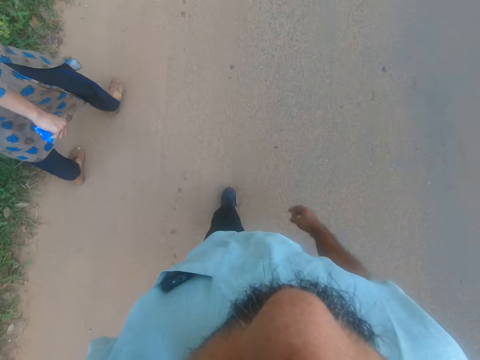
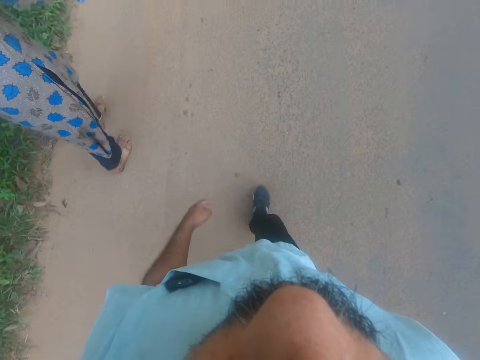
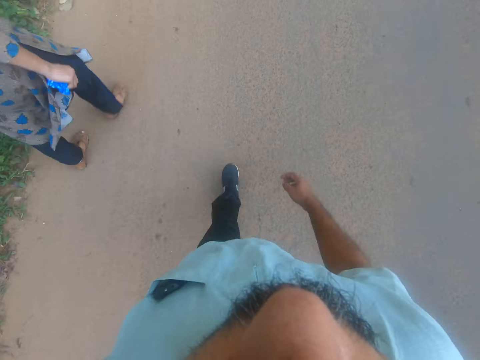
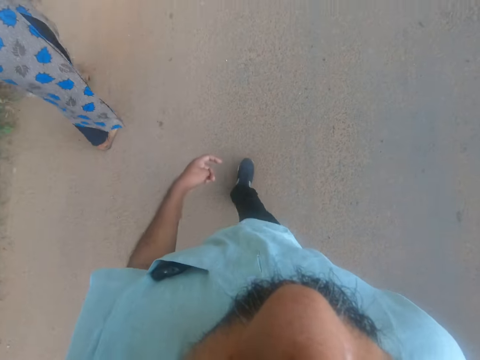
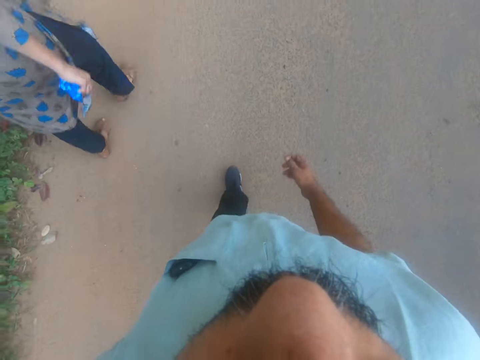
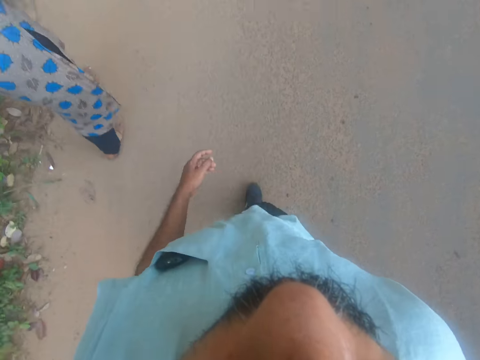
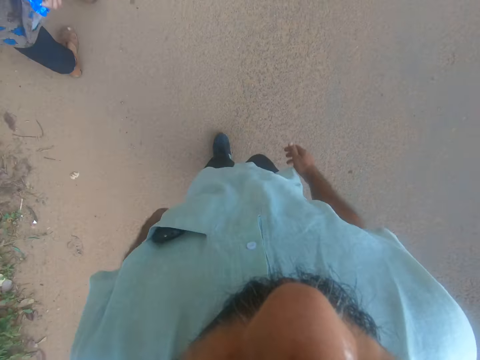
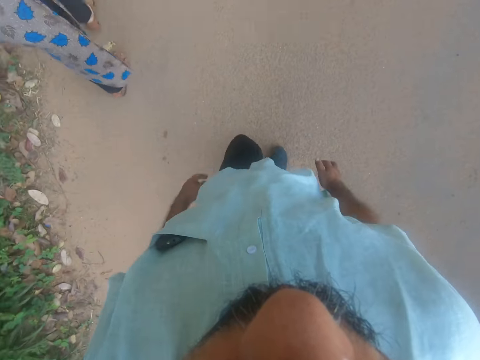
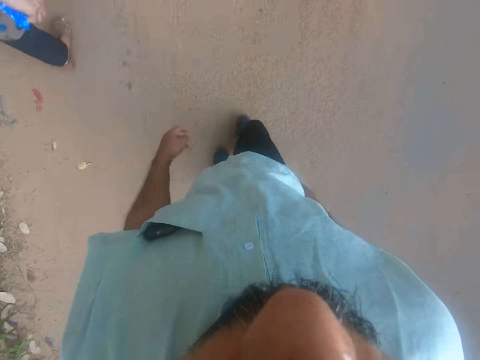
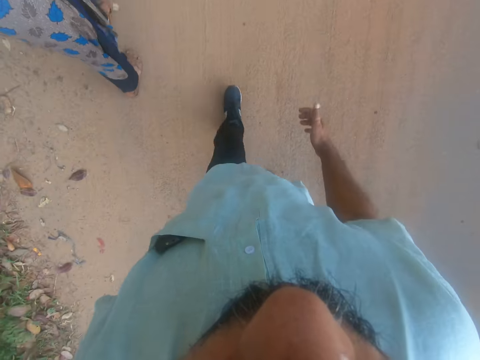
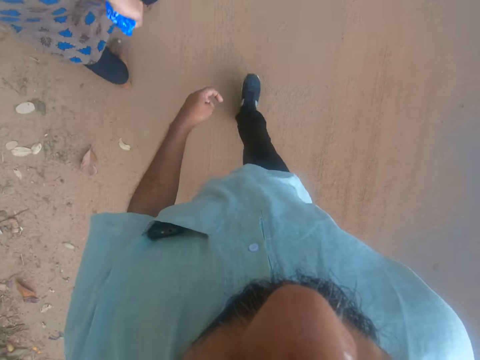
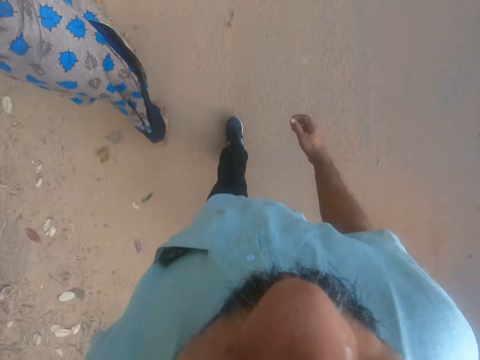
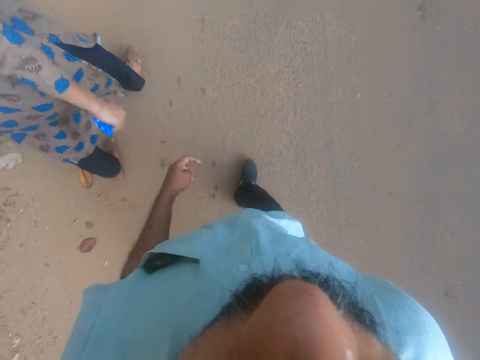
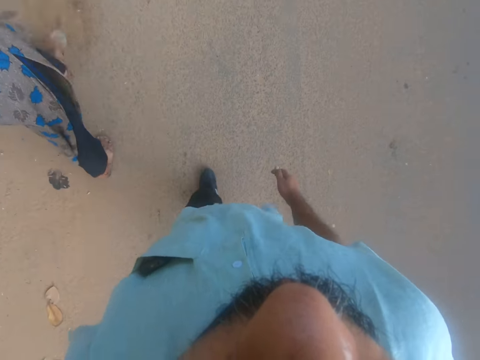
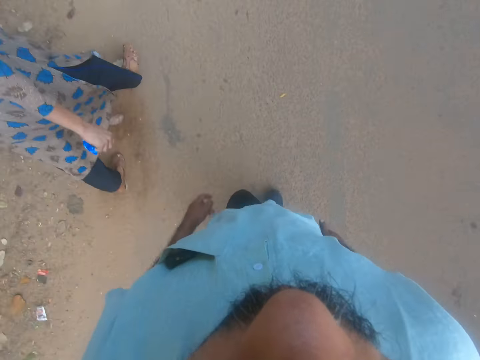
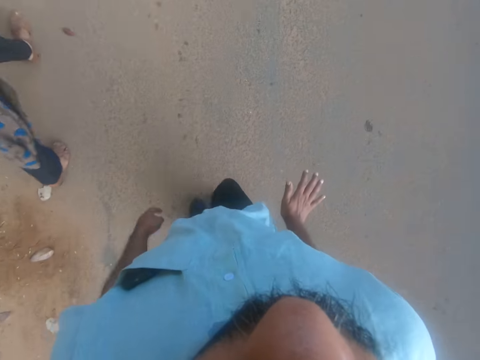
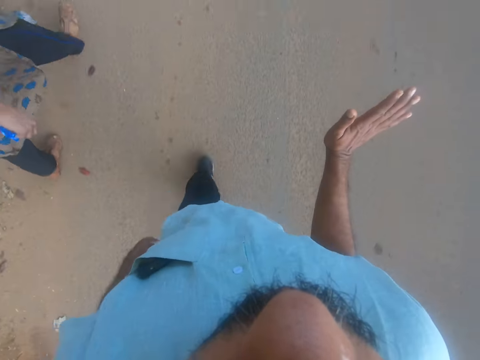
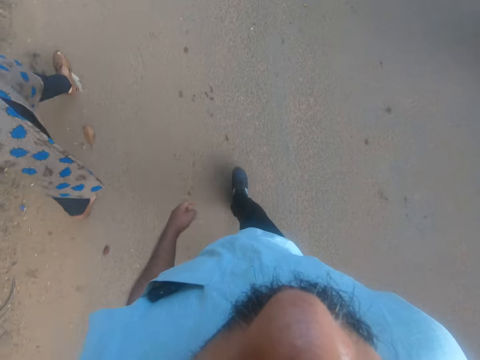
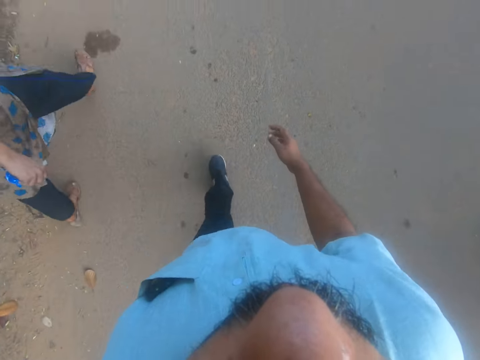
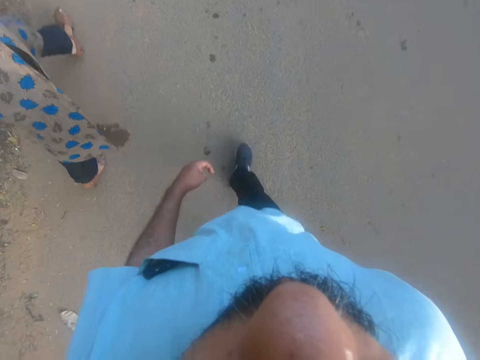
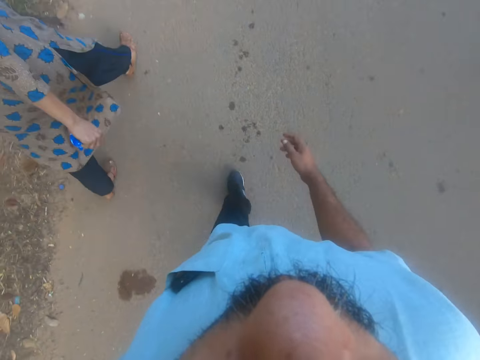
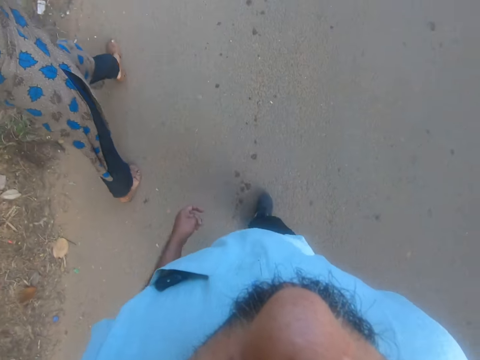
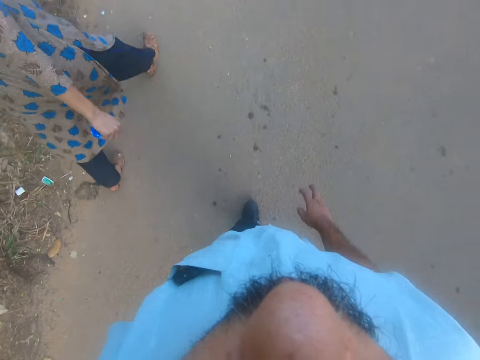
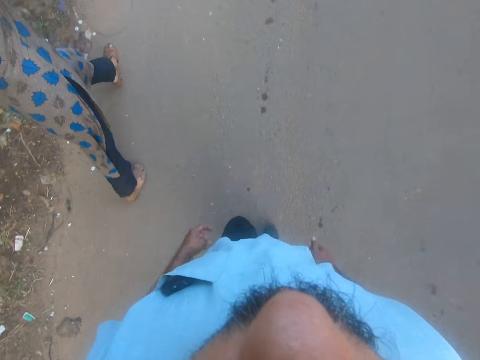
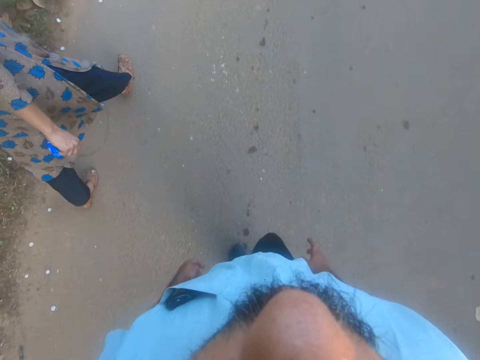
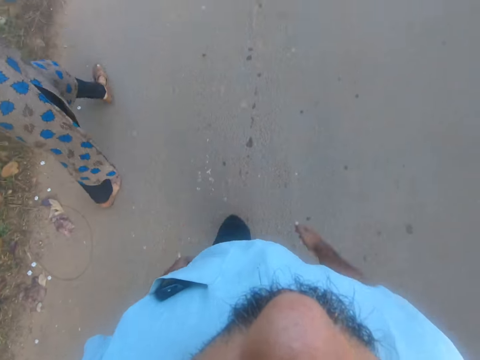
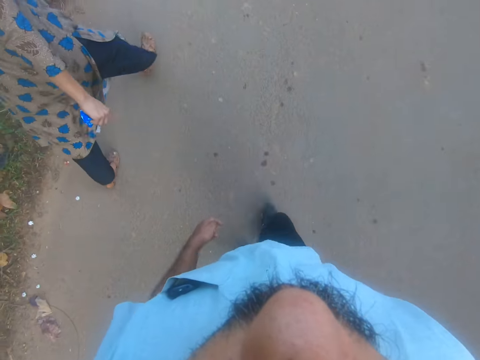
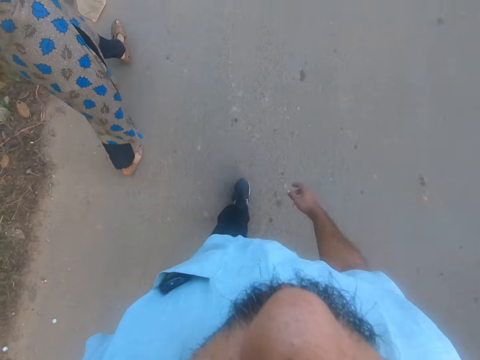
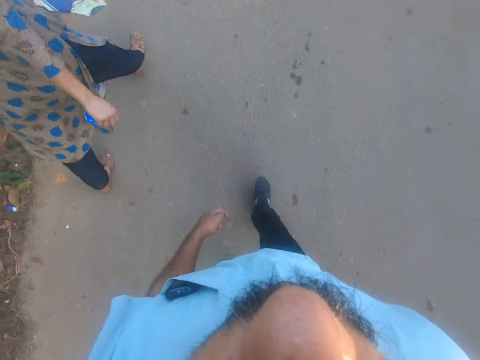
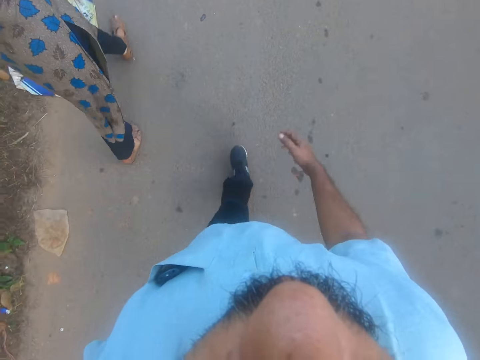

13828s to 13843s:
The camera wearer moves the right hand. They walk on the road.

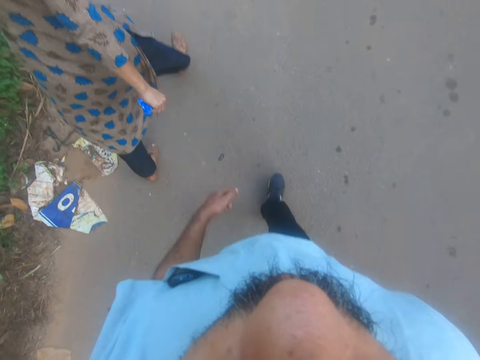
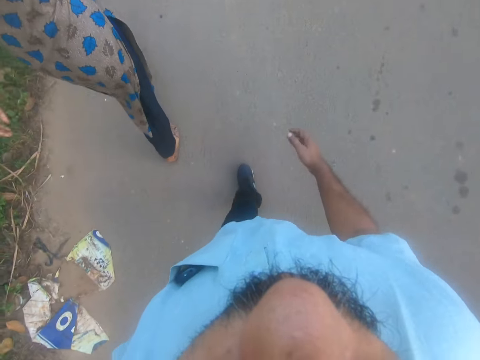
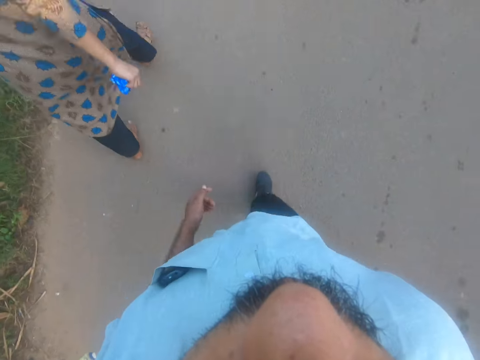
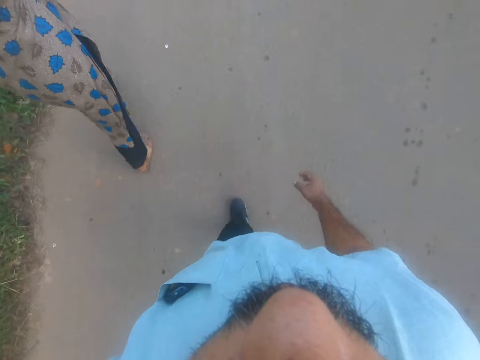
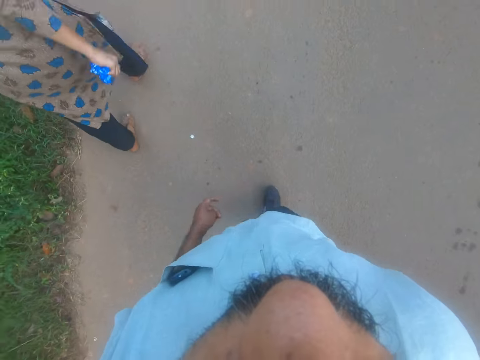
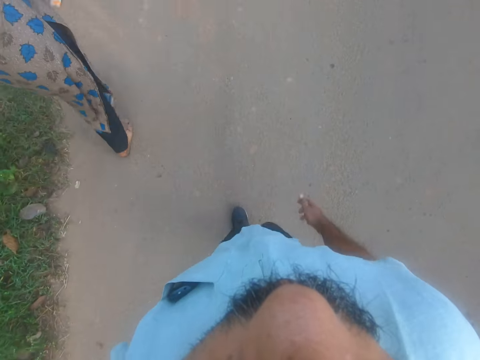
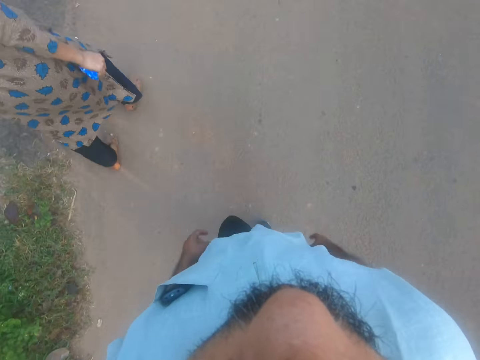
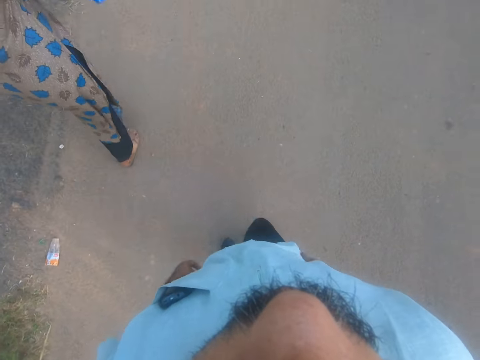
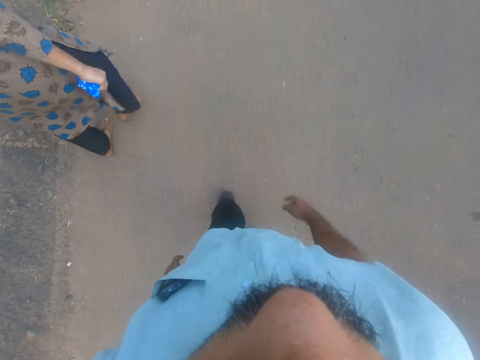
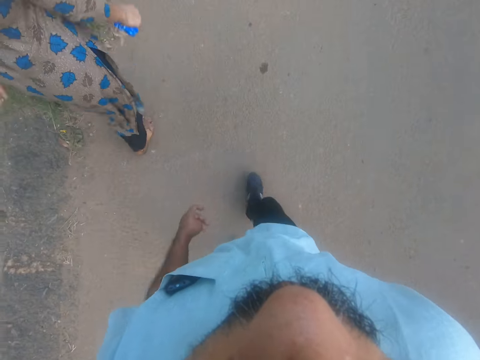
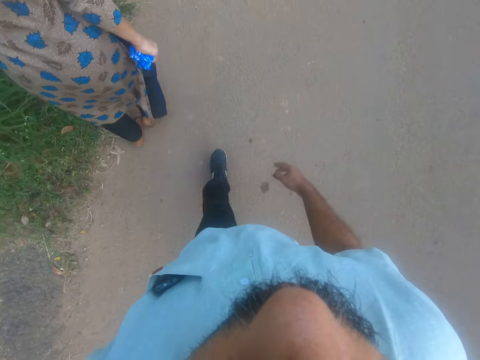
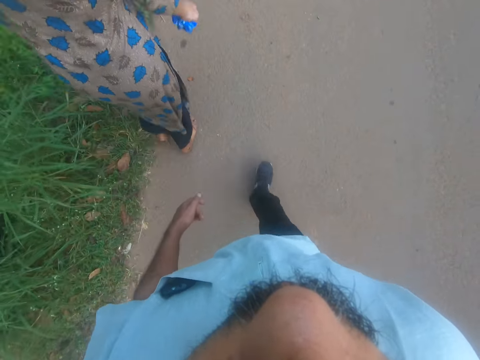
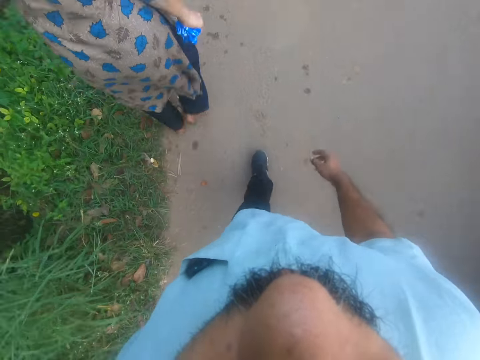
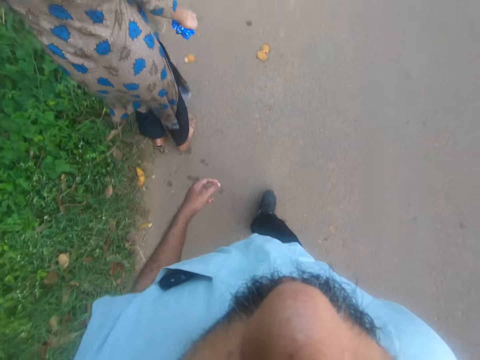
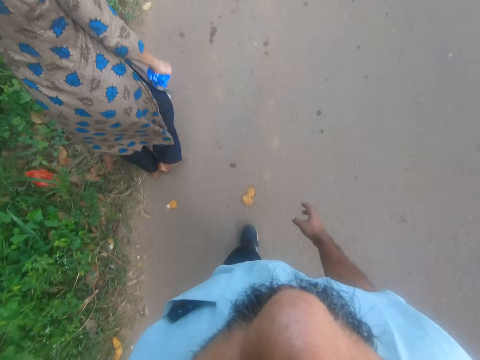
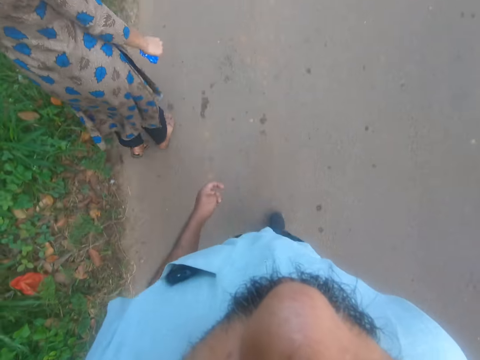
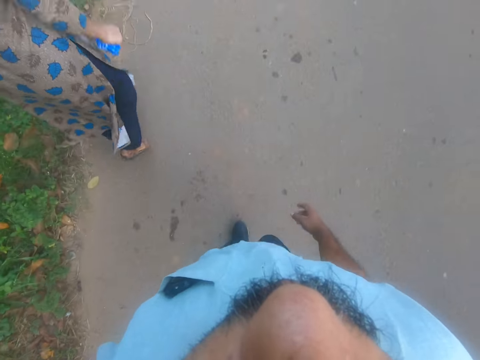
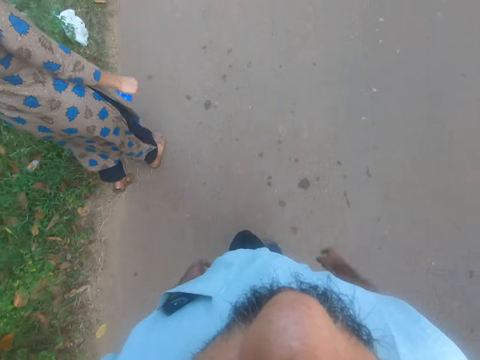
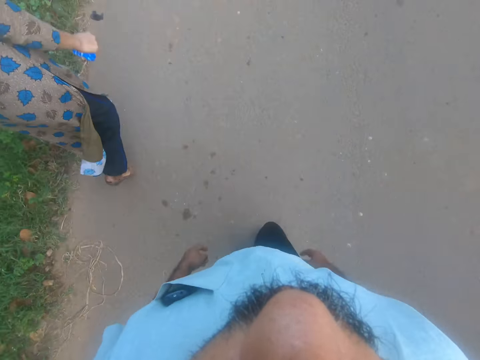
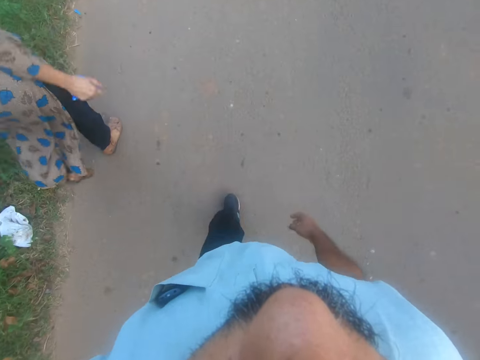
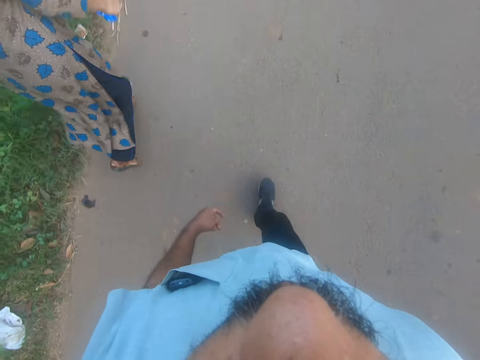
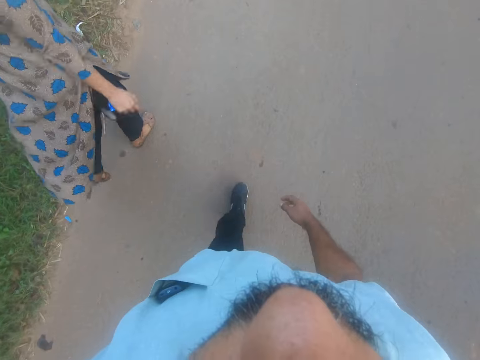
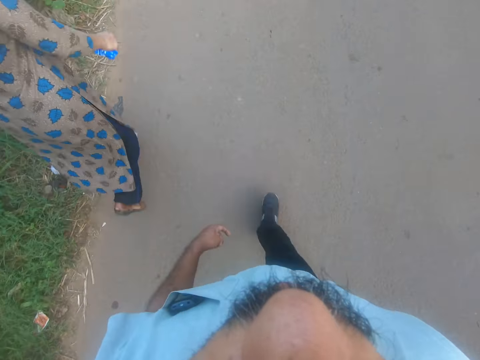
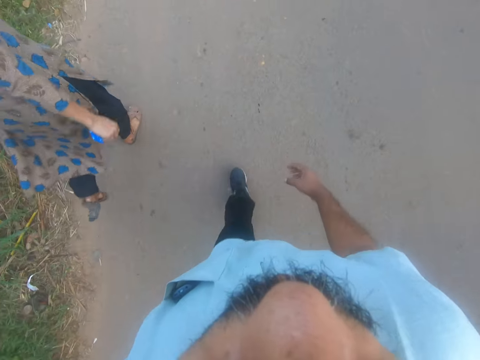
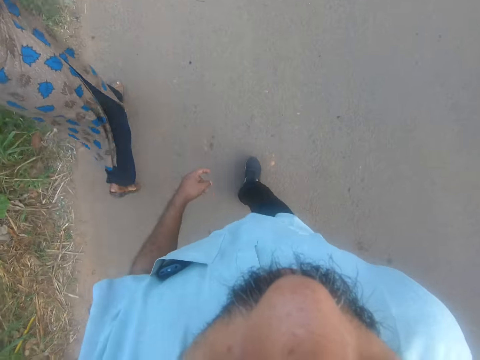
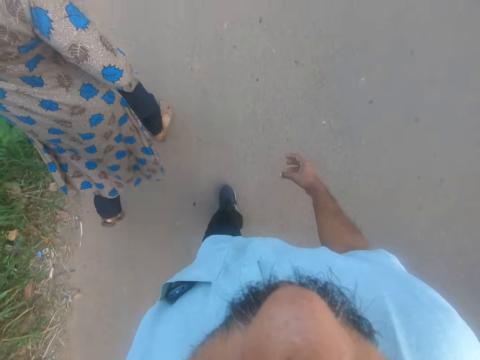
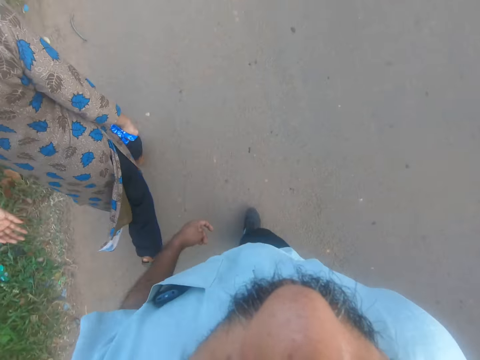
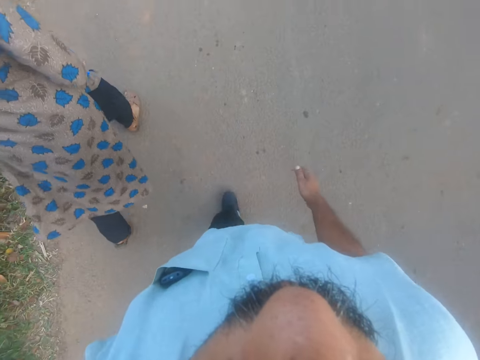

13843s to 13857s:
A woman talks to the camera wearer. The camera wearer talks to the woman.
